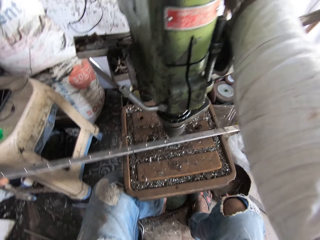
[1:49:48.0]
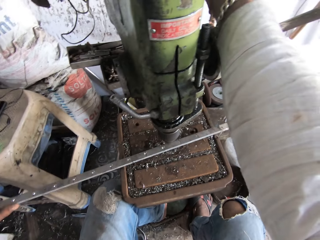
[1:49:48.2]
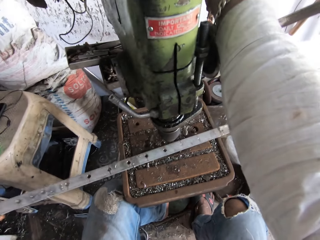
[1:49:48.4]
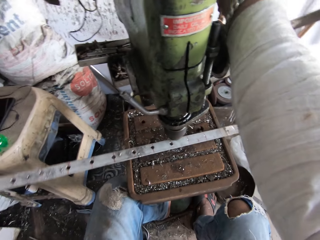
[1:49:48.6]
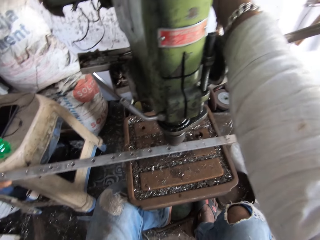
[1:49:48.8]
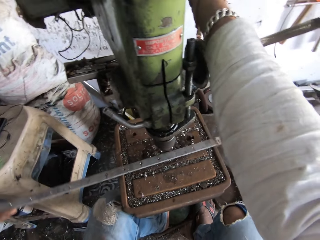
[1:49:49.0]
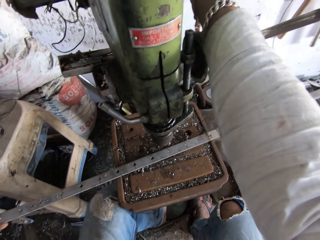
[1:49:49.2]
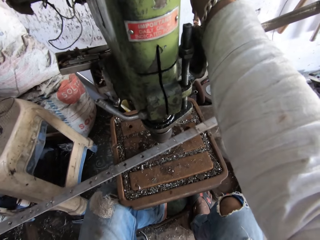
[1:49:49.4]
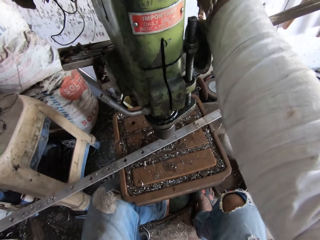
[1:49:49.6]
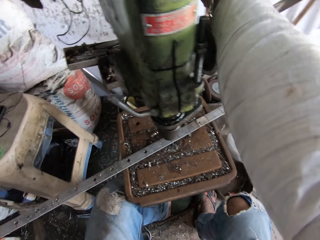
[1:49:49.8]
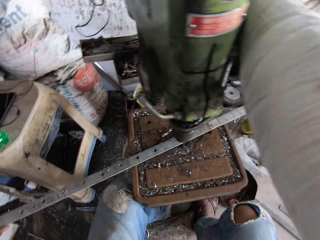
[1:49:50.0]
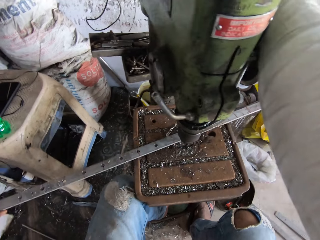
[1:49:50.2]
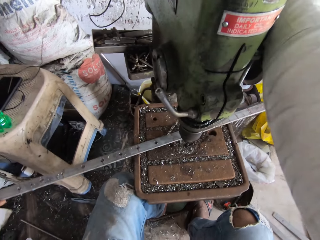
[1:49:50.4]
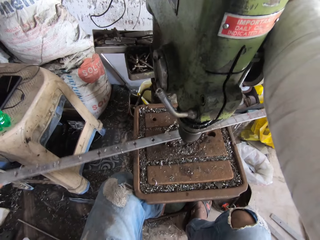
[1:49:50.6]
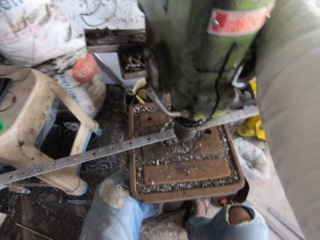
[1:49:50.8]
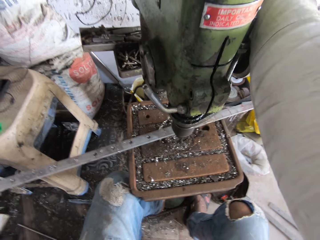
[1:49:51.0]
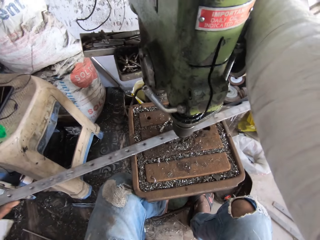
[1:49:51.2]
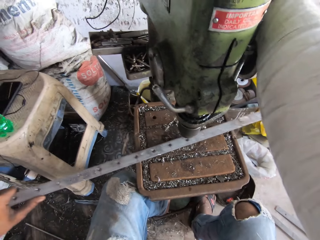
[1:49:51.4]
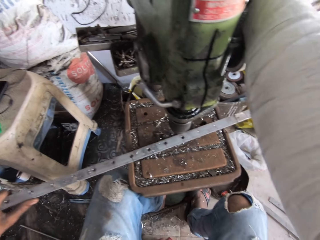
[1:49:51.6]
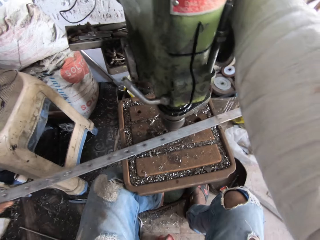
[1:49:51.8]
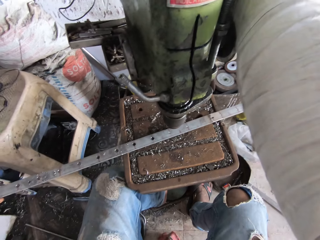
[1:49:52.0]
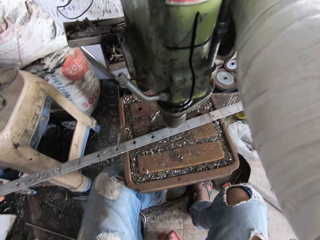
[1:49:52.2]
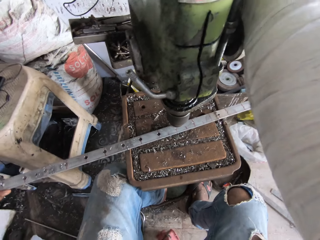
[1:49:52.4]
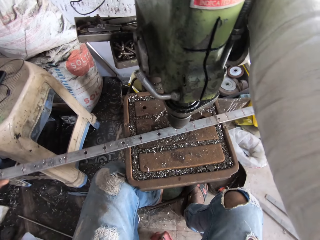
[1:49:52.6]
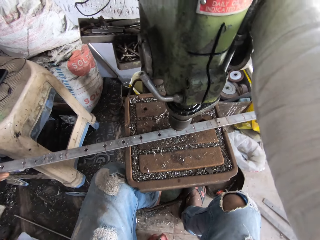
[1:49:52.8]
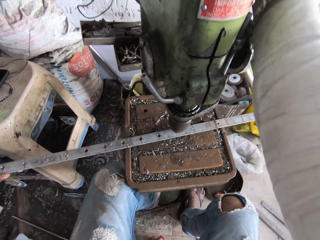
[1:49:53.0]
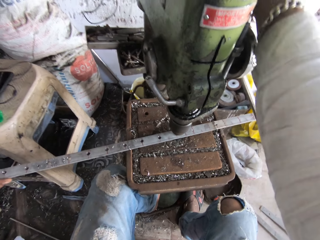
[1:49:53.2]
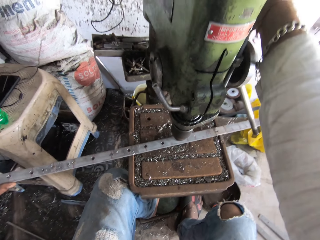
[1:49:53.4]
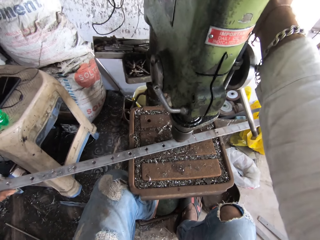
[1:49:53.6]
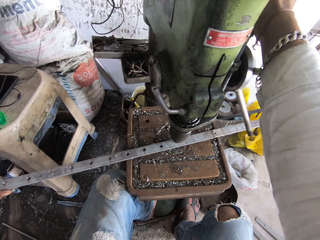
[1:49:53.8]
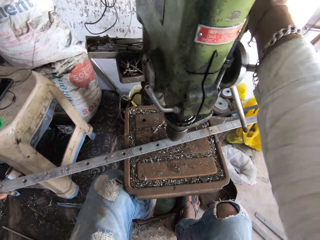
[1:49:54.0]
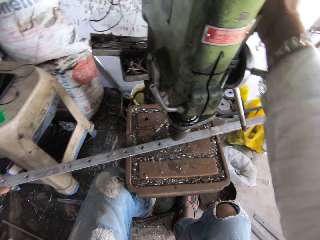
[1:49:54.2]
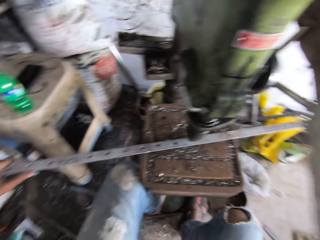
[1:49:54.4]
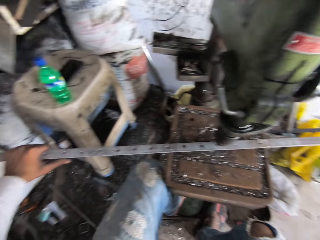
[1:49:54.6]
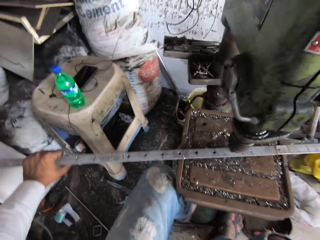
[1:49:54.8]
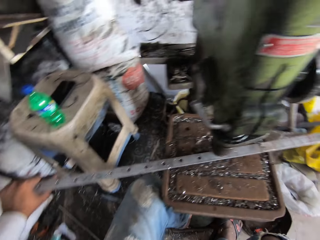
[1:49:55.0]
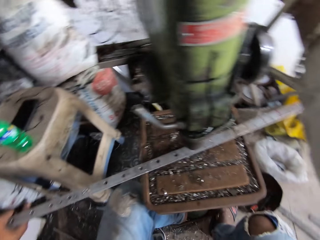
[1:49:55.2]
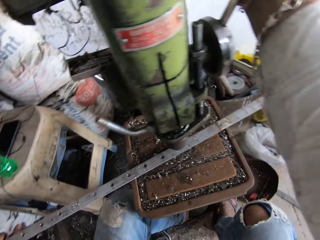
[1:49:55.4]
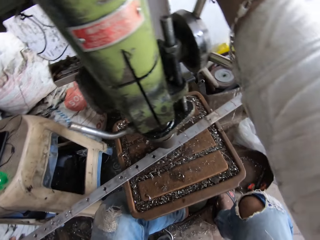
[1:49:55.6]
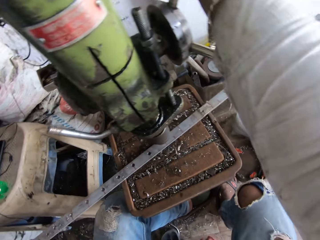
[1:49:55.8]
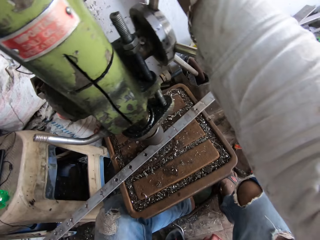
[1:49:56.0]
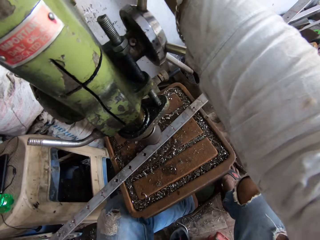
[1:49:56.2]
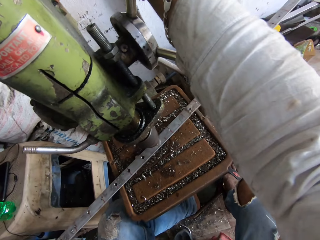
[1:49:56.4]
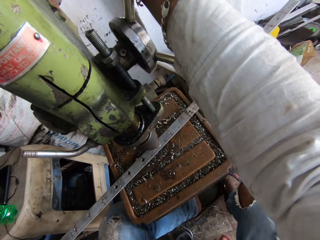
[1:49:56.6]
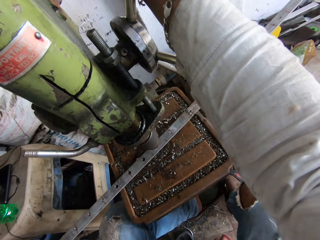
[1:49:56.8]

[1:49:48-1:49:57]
The camera wearer moves the metal sheet. They adjust the drilling machine. They drill a hole in the metal with a sheet metal punching machine.

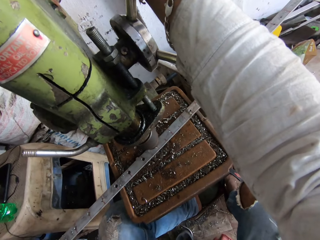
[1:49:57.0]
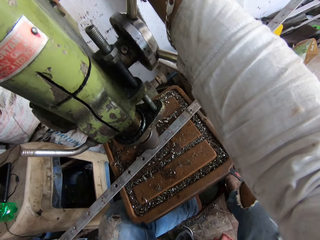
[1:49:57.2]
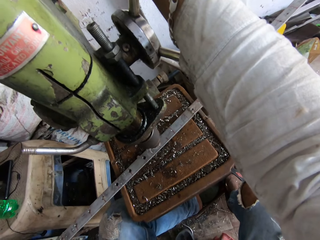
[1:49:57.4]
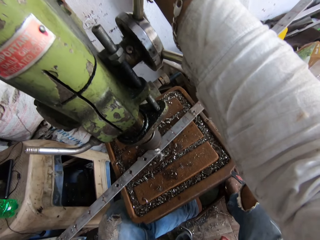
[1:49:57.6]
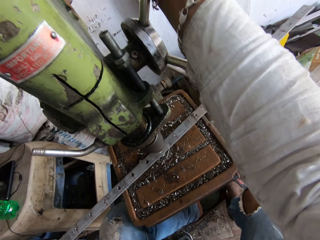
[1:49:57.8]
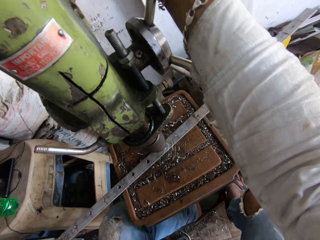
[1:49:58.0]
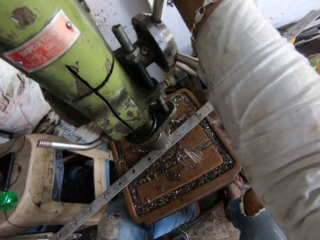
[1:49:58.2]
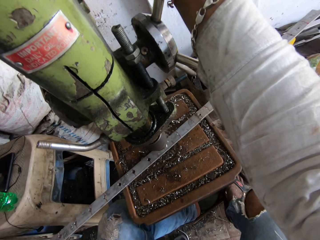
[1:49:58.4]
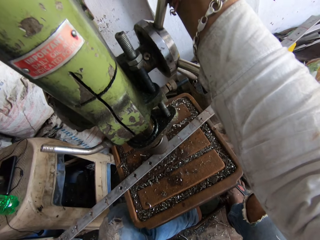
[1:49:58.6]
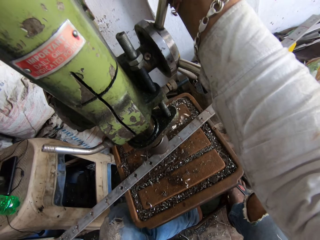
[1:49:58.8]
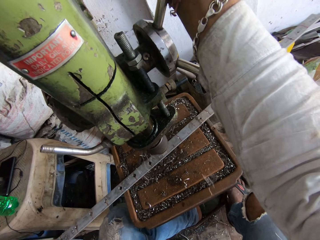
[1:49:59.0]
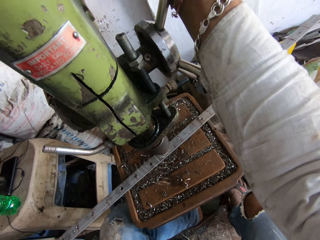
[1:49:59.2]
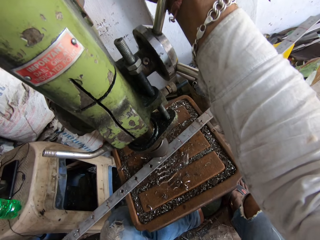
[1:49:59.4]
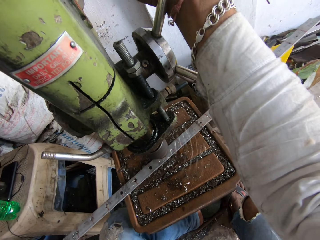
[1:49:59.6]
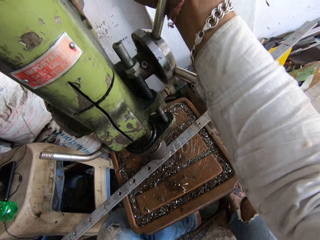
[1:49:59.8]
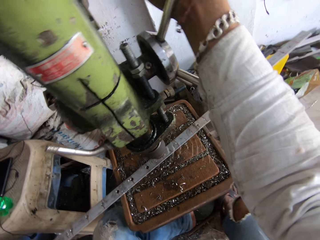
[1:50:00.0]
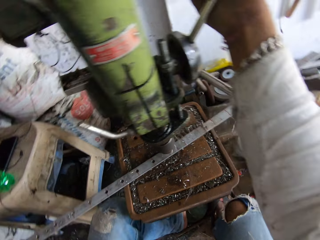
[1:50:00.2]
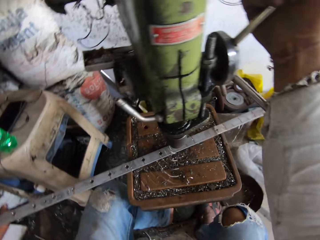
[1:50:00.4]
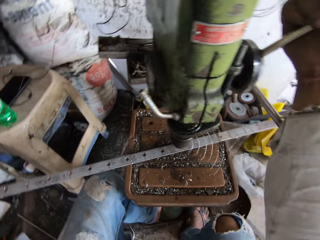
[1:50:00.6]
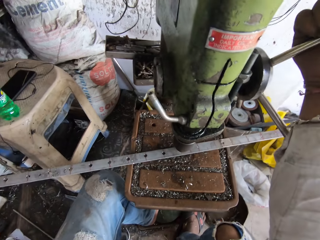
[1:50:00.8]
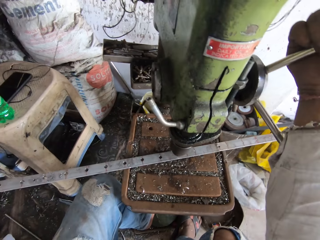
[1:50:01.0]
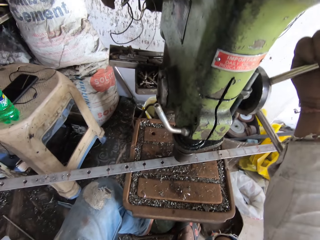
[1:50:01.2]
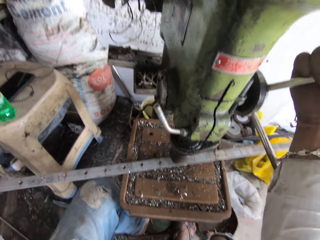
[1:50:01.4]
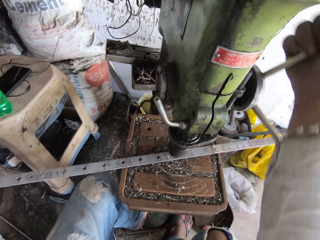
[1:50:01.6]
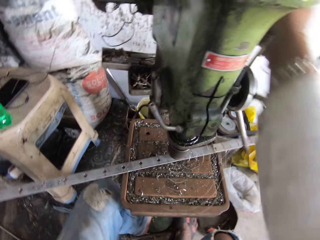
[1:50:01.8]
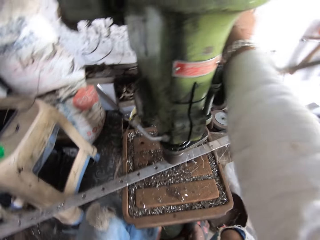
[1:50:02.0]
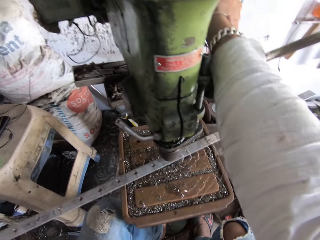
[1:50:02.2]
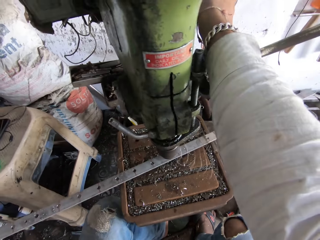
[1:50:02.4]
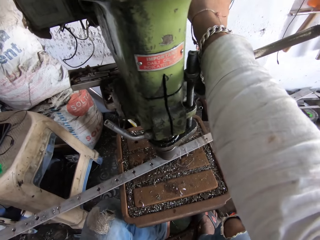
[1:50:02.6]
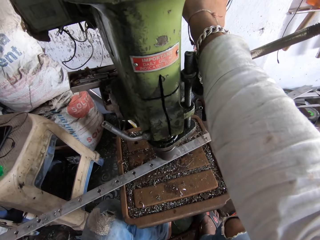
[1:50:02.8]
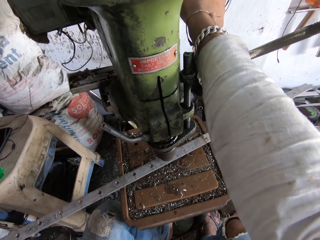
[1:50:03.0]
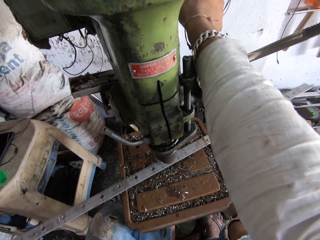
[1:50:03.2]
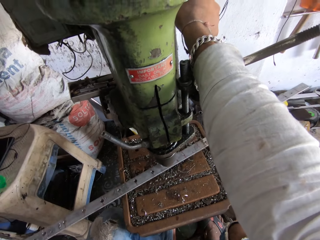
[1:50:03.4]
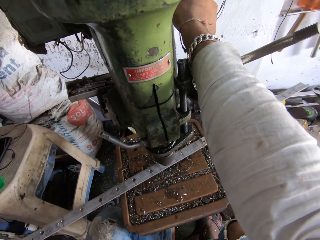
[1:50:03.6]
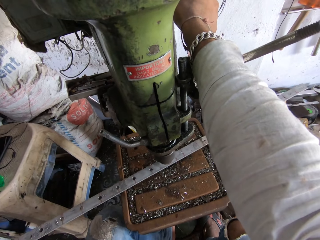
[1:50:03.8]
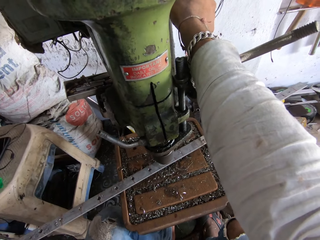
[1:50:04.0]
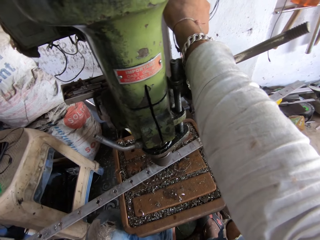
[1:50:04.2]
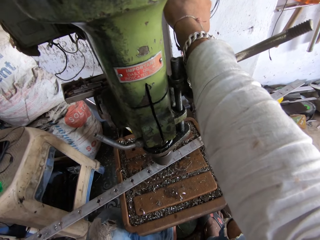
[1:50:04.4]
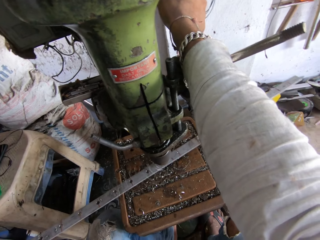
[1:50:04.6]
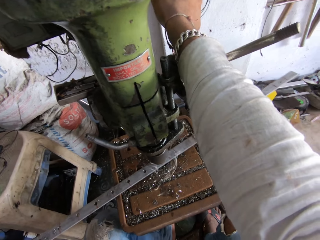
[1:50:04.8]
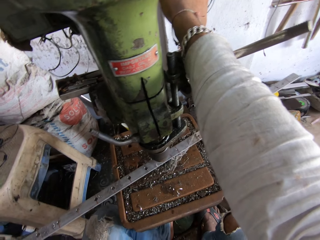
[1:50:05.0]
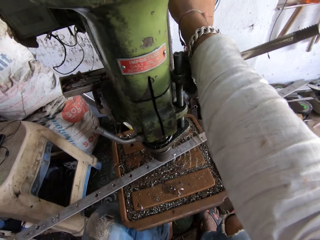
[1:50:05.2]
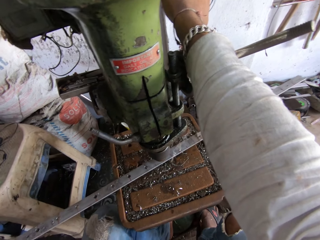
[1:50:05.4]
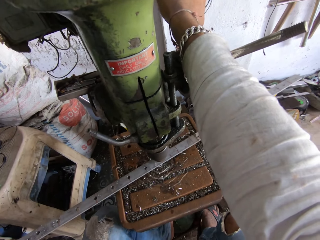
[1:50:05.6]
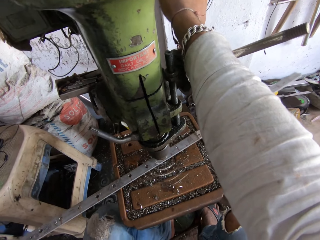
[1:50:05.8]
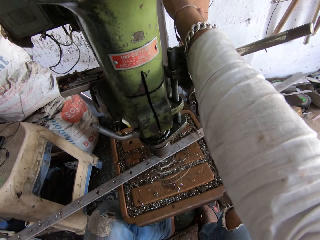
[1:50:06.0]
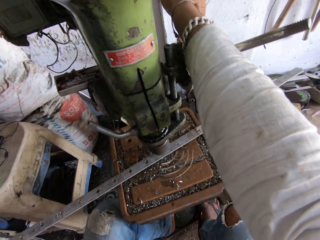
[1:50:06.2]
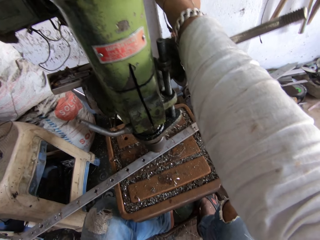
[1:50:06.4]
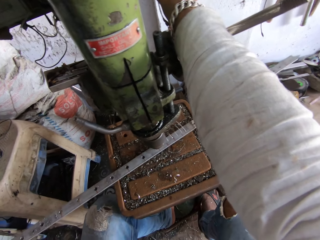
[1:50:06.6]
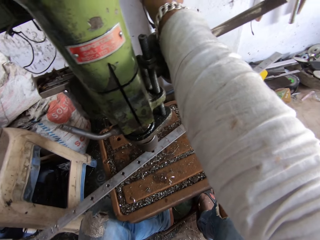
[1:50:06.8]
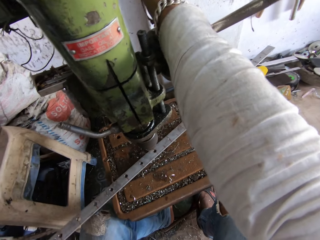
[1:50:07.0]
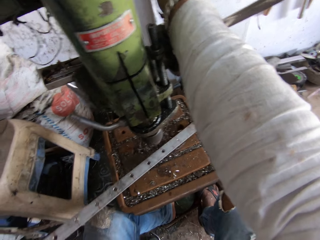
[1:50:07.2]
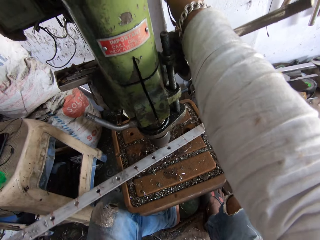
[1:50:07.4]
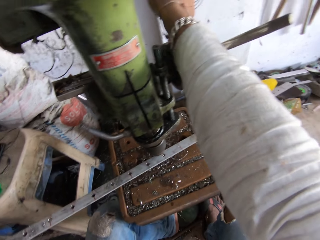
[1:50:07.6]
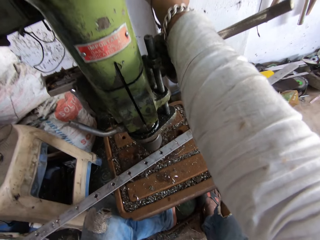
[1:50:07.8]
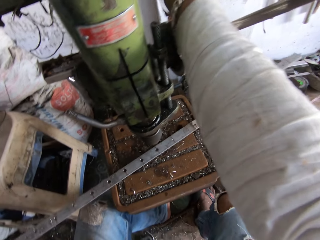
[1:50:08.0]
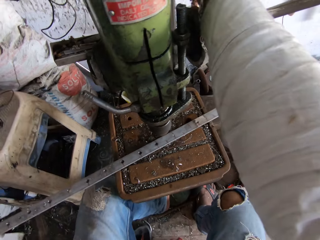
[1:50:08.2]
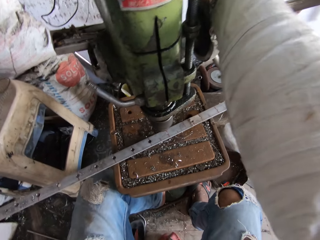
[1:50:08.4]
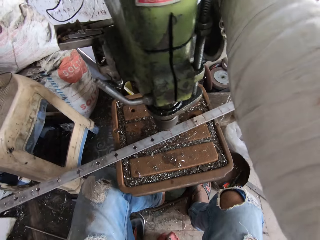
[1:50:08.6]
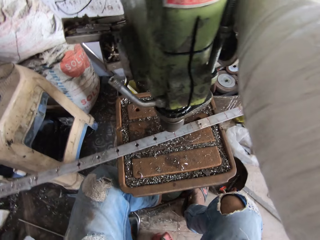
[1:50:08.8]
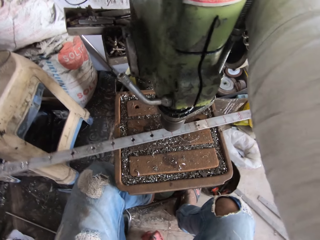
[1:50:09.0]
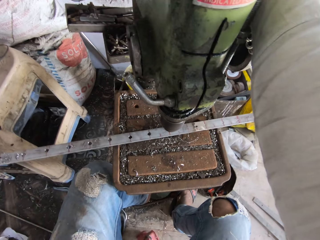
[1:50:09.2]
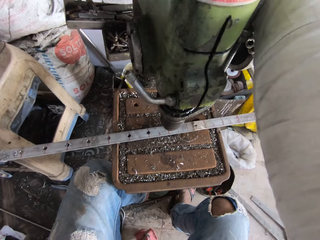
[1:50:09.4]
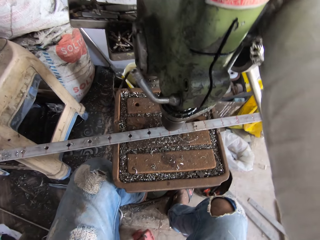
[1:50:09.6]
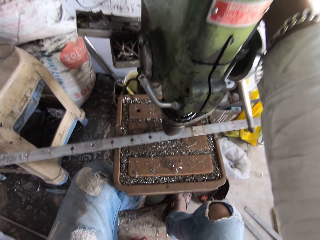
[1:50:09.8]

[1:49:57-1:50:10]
The camera wearer drills a hole in metal. They adjust the drilling machine. They rotate the handle of the sheet metal punching machine. They drill a hole in the metal with the sheet metal punching machine. They drill a hole in the metal. They move the metal sheet.
